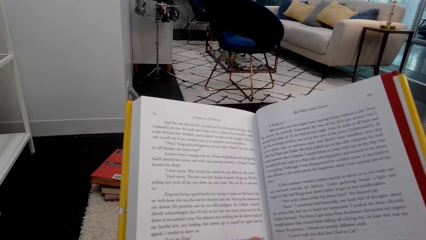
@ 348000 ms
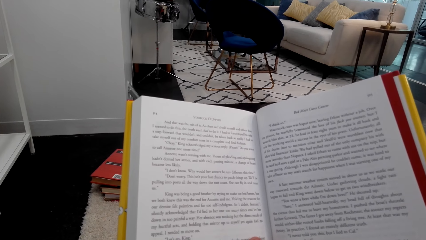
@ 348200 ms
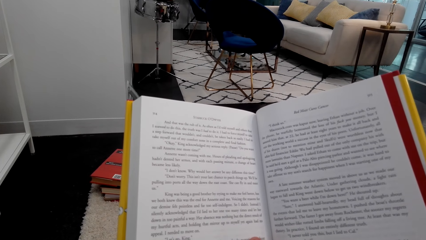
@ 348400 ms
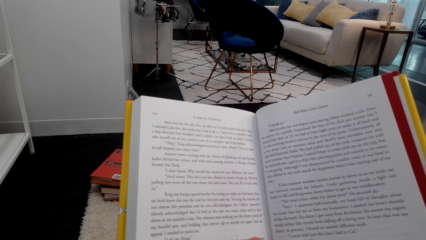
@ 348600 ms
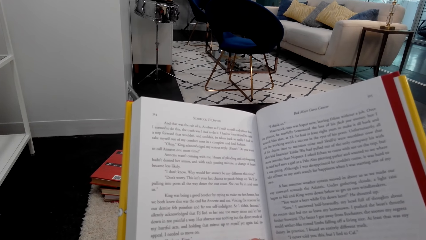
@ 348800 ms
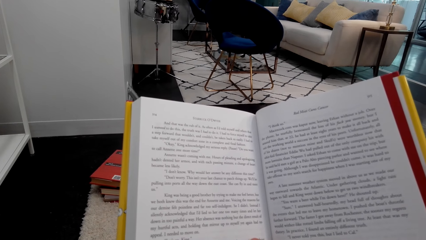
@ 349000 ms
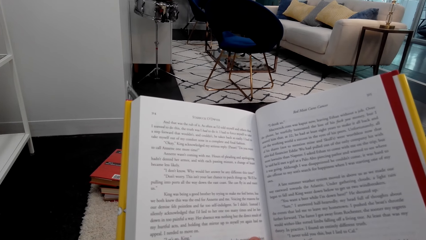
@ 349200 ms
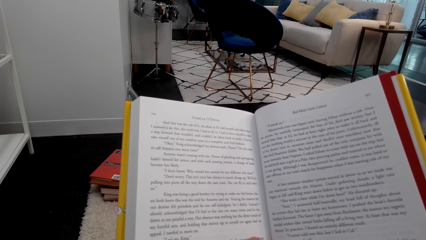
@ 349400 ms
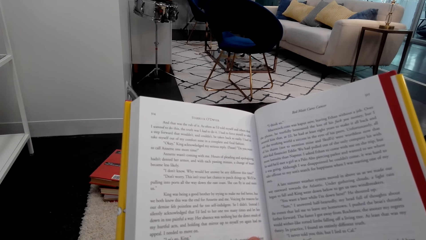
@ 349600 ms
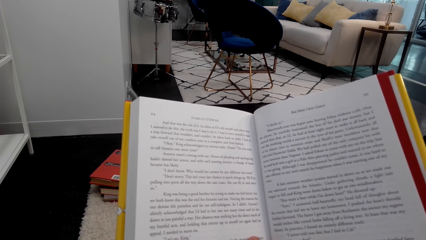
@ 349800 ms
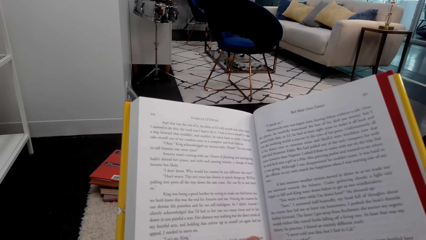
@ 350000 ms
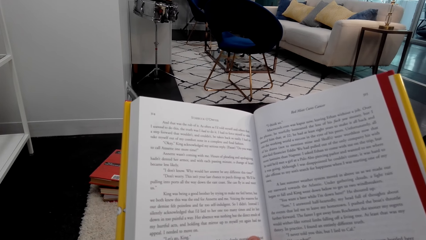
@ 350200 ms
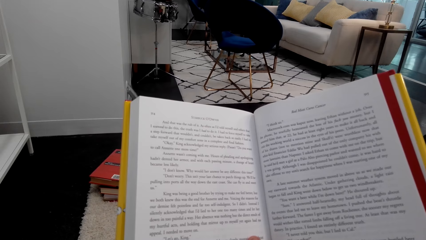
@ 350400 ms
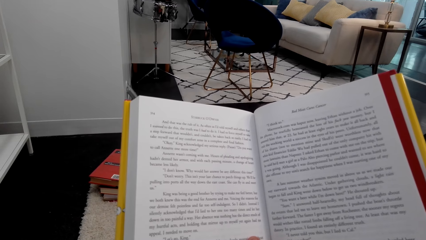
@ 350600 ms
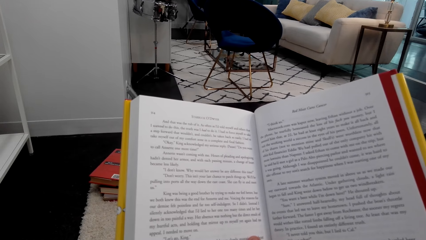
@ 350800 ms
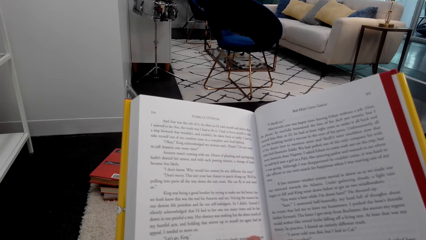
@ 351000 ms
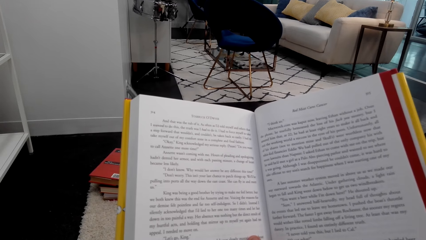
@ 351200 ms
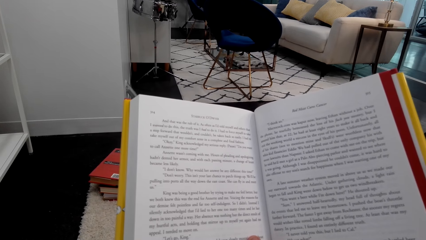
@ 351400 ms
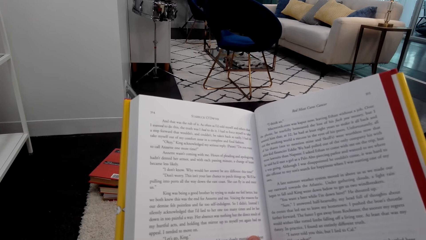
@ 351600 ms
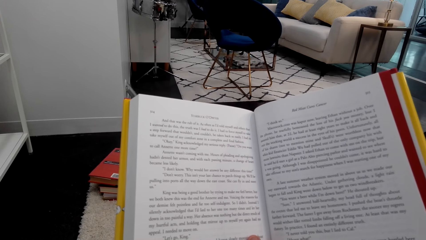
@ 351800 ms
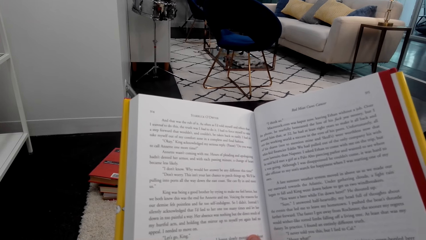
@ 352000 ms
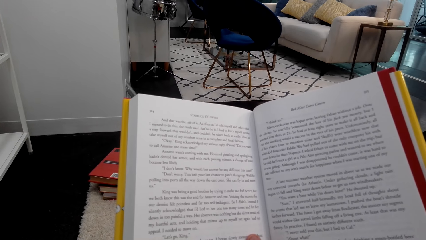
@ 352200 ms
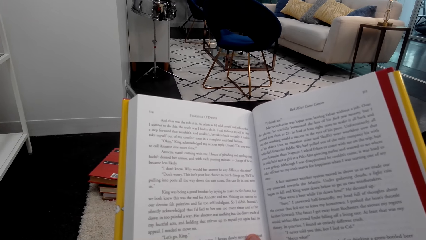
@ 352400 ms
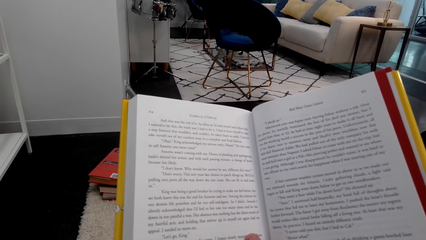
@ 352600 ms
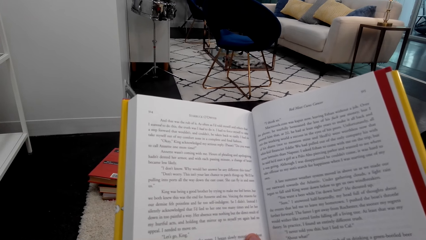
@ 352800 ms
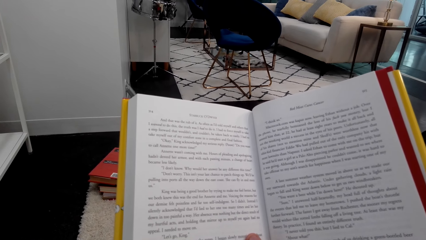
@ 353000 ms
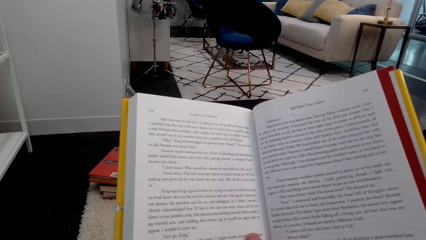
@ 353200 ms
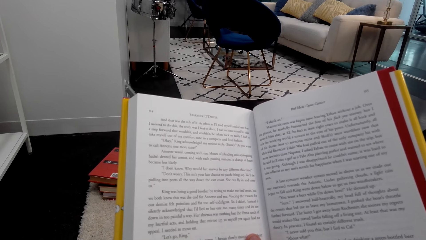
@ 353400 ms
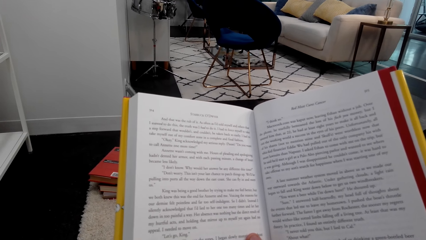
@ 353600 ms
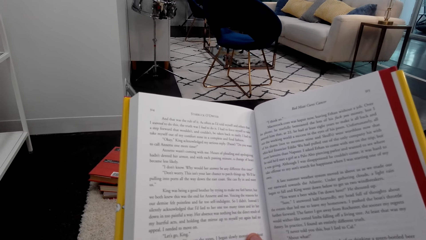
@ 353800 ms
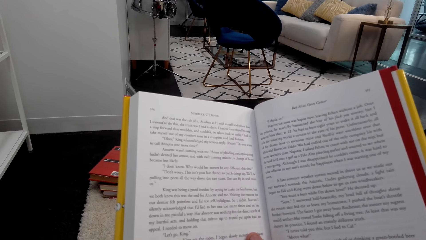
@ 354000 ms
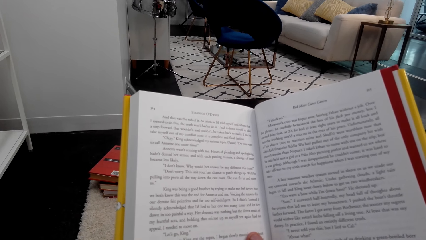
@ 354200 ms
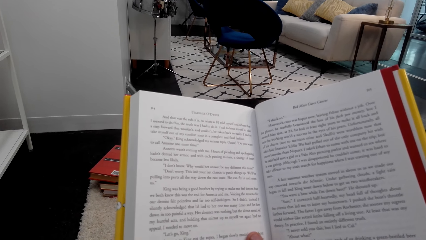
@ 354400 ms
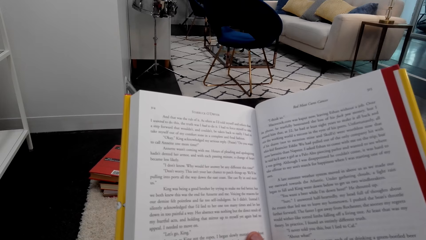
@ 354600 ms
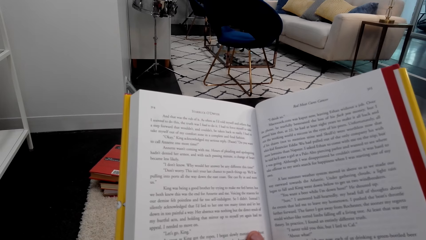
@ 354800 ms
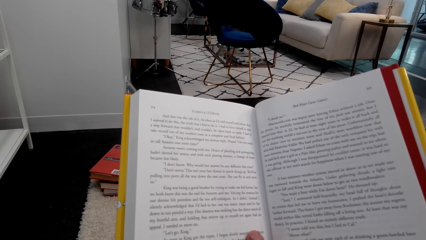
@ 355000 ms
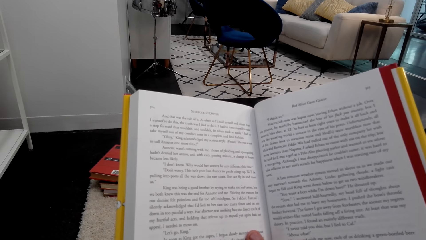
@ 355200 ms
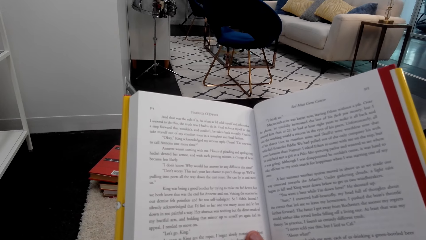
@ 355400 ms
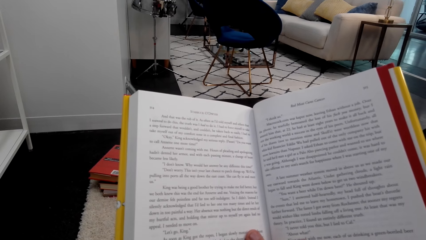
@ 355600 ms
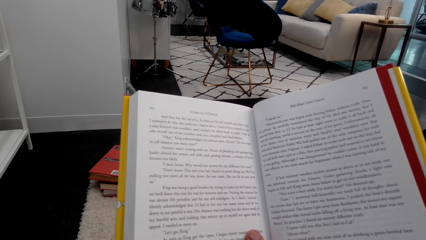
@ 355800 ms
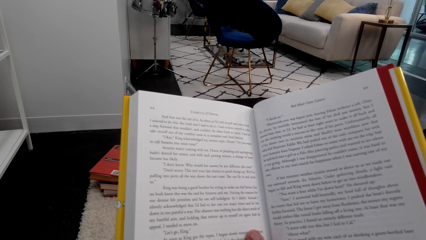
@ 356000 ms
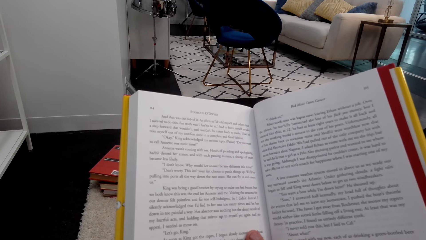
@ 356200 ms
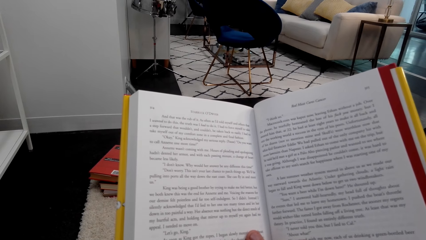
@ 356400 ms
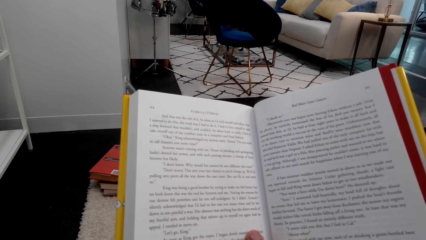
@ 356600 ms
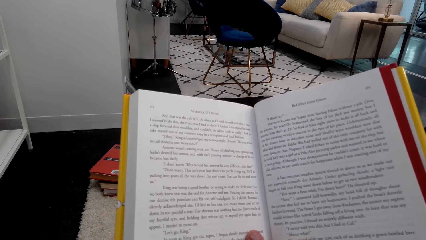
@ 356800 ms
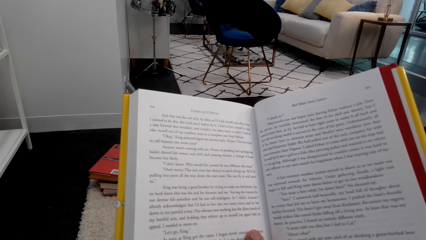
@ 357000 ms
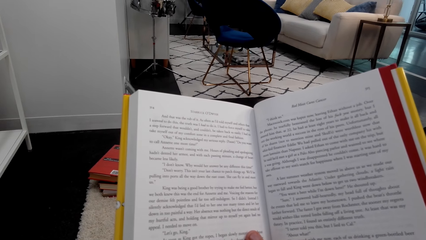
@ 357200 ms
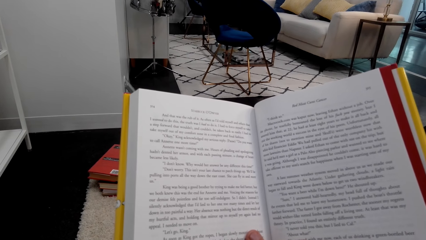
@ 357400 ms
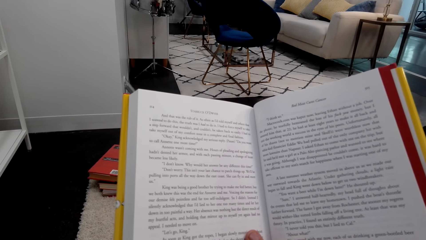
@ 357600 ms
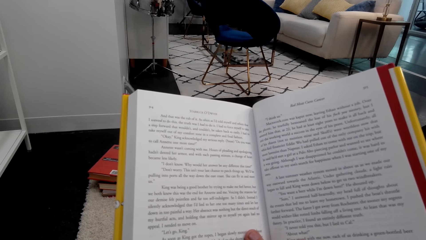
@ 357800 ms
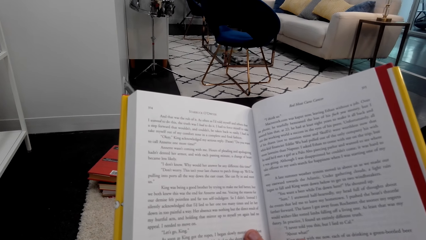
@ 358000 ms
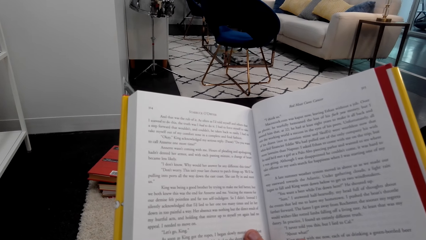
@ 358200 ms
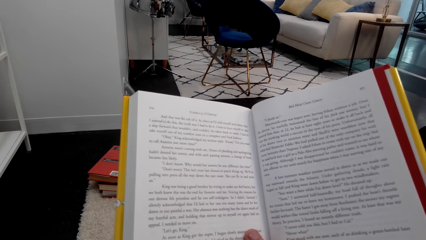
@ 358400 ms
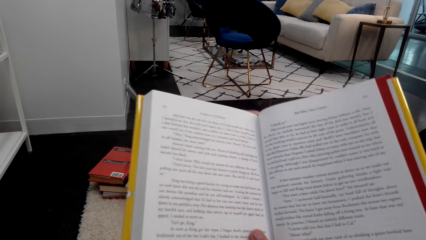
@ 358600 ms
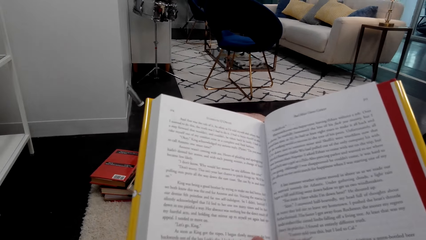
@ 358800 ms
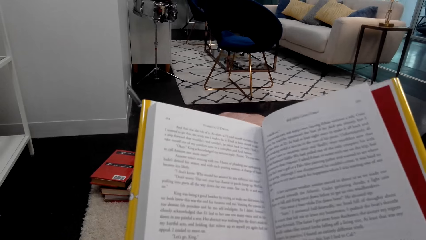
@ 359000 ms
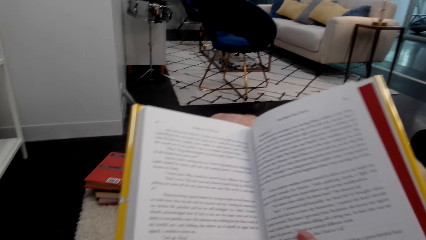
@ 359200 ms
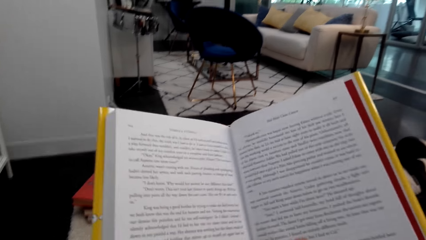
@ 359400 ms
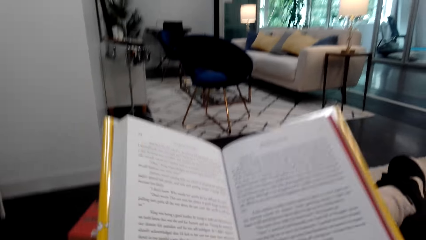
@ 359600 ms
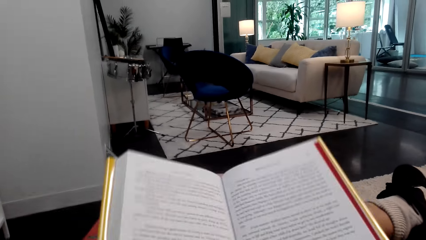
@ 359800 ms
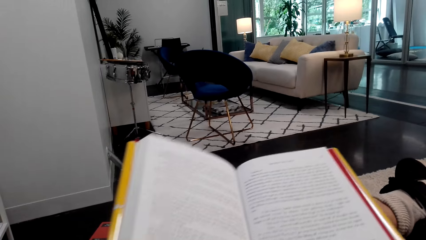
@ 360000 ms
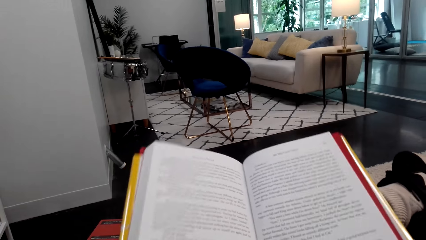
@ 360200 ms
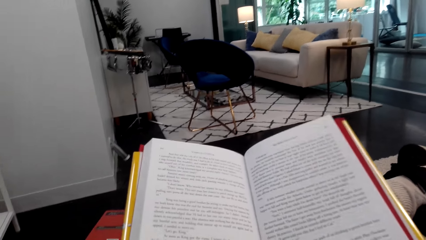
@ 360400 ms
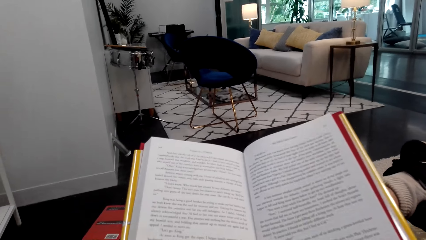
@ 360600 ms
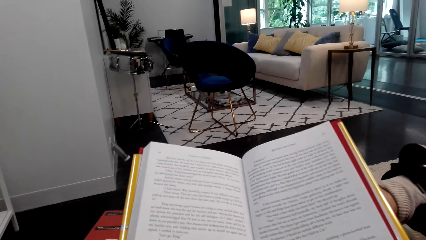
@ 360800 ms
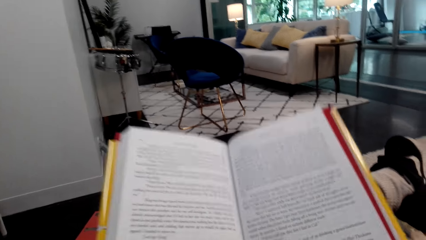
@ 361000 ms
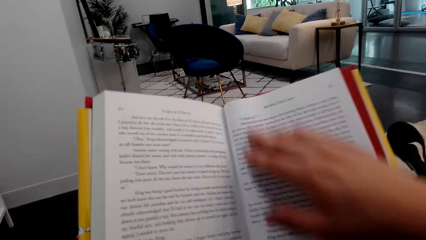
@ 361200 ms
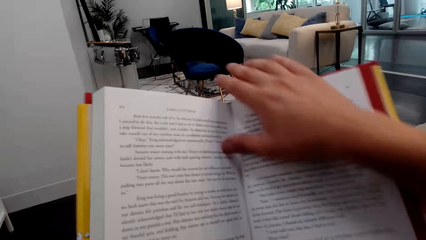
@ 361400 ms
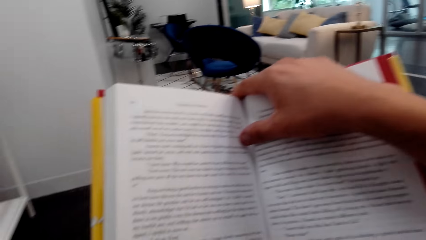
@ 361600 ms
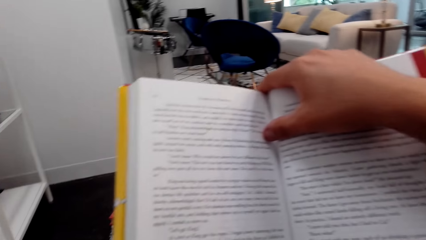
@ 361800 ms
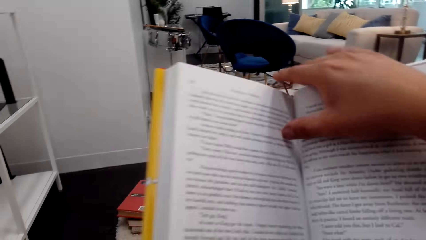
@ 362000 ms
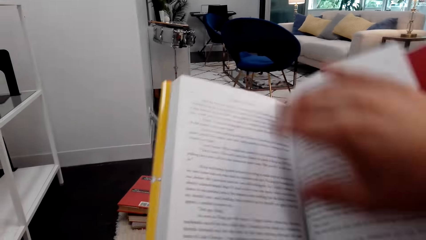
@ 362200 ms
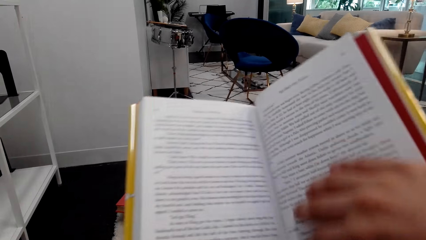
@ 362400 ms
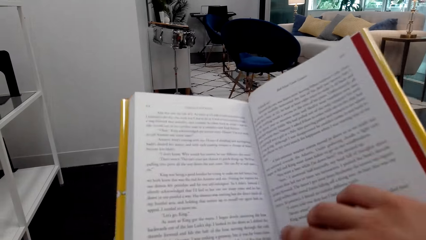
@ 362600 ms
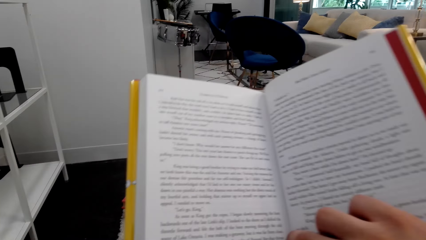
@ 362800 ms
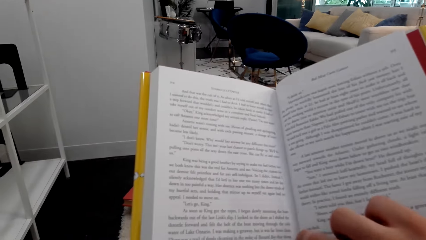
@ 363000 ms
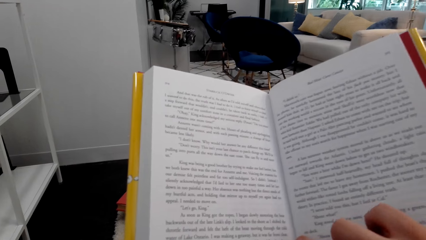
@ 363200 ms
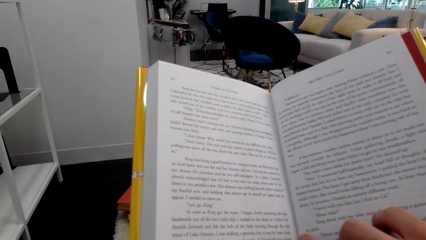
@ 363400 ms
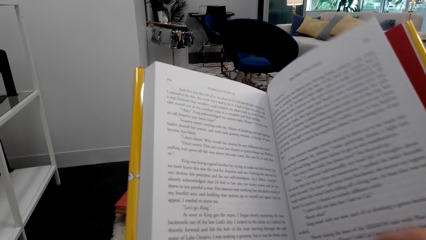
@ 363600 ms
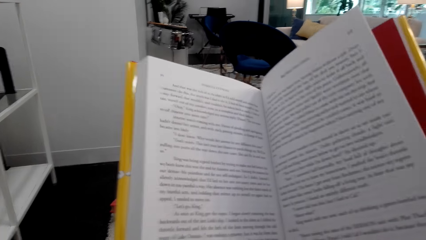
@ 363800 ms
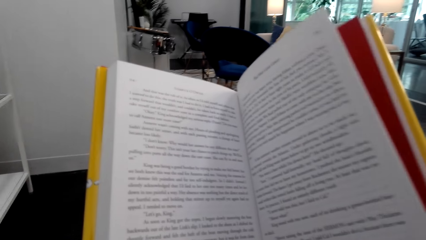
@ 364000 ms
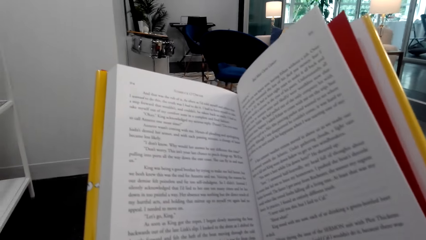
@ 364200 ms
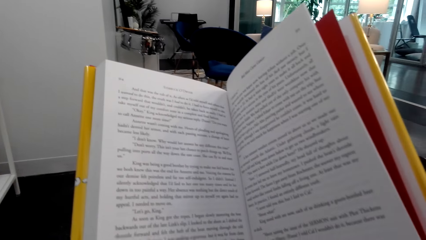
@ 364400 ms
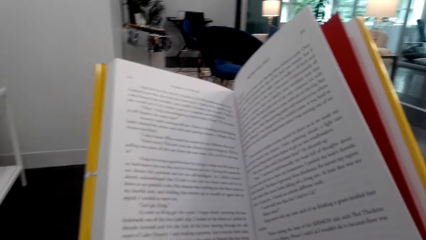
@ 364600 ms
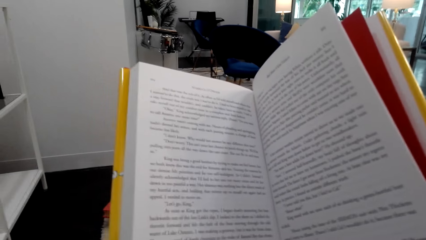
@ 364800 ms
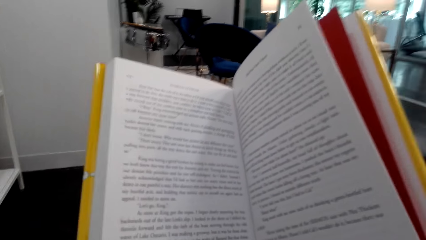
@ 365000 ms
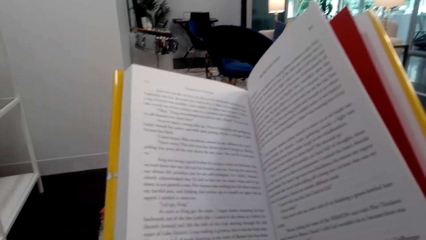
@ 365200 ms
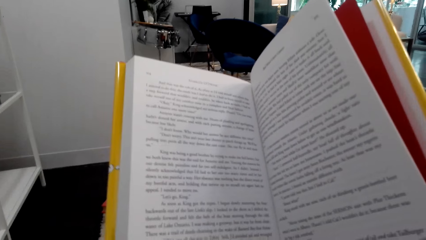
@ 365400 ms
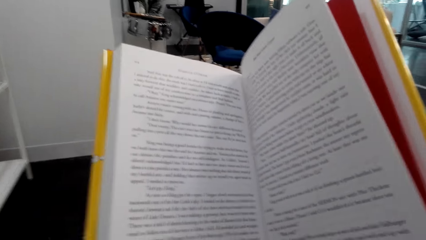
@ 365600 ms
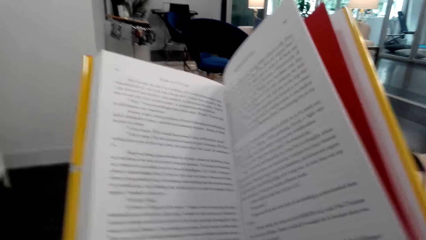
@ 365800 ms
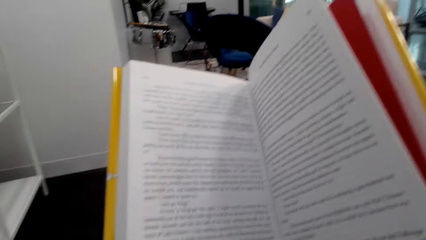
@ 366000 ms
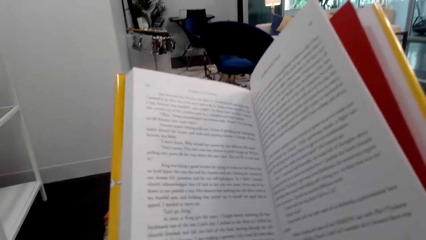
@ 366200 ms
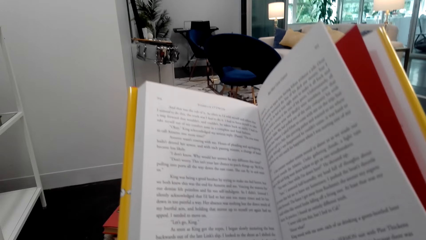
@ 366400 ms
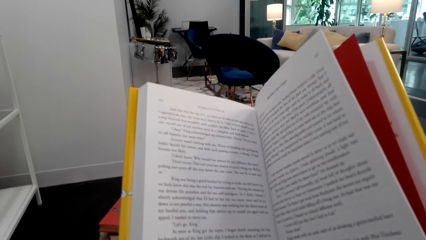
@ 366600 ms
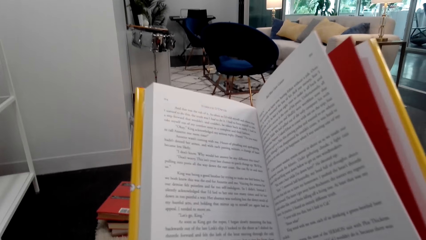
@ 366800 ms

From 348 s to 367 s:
The camera wearer reads a book. They move their hand across the book.
